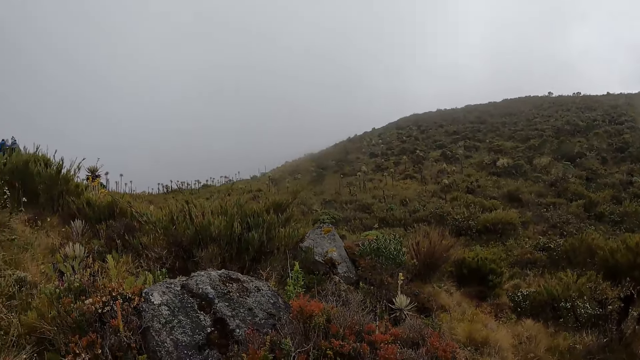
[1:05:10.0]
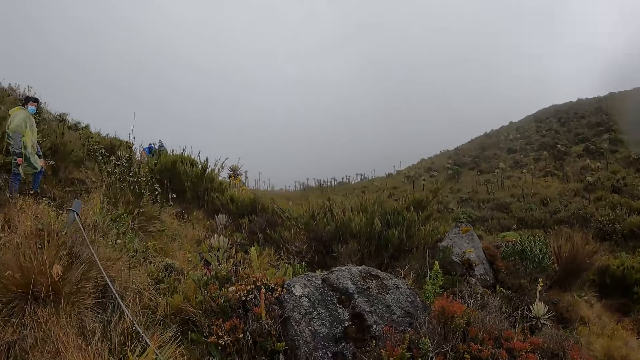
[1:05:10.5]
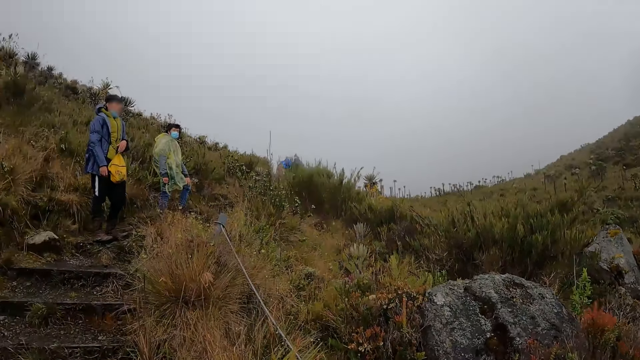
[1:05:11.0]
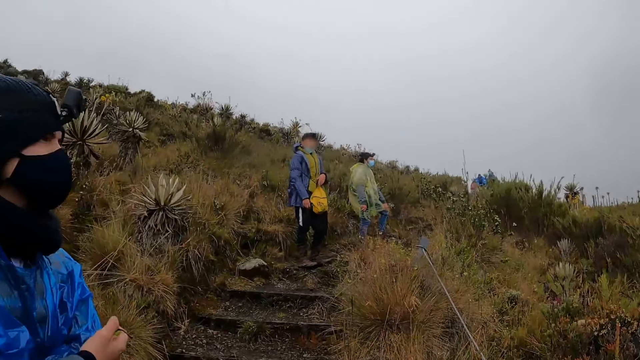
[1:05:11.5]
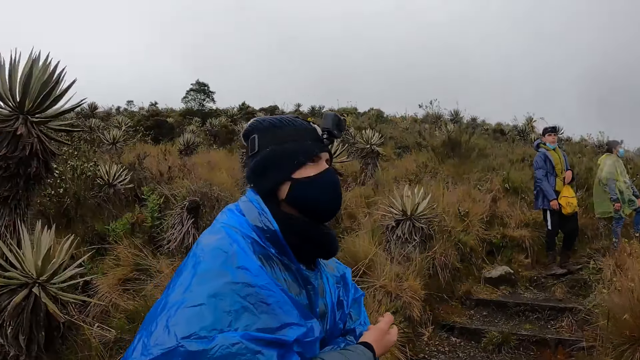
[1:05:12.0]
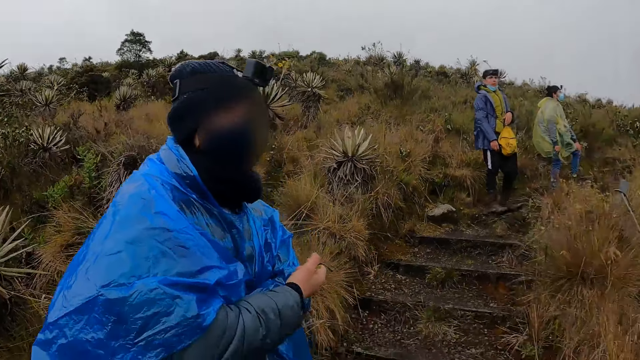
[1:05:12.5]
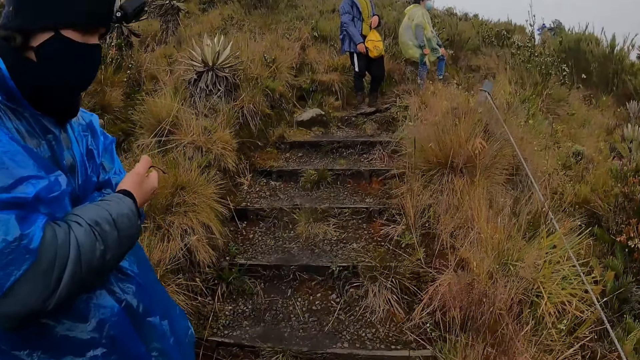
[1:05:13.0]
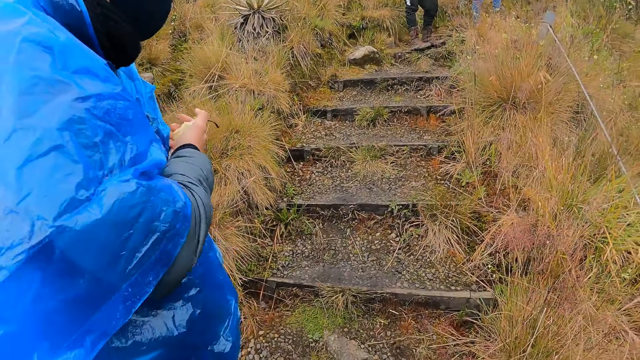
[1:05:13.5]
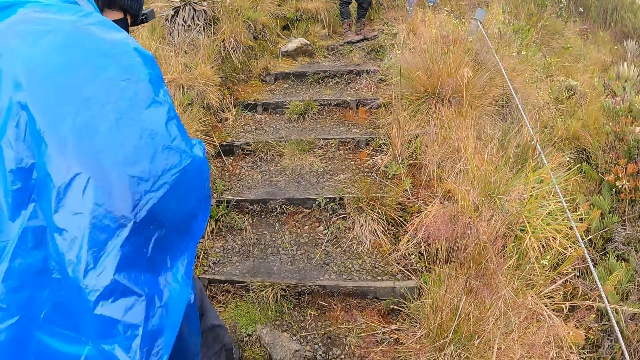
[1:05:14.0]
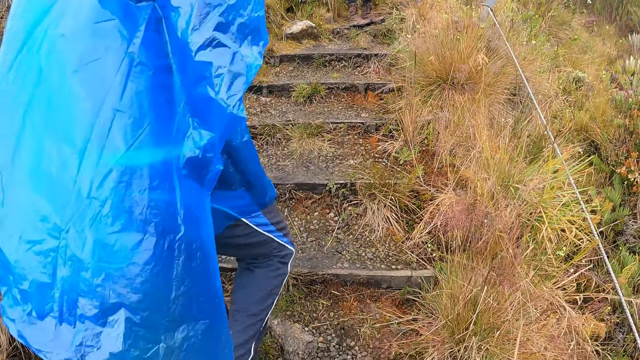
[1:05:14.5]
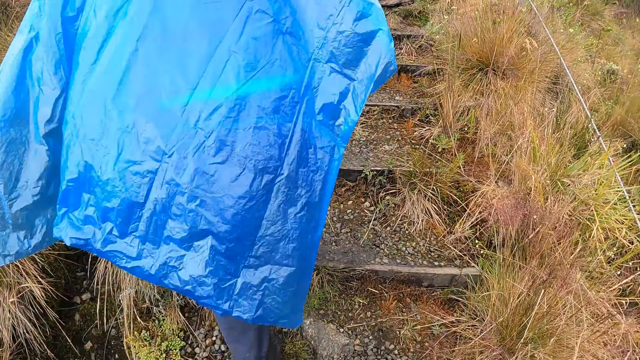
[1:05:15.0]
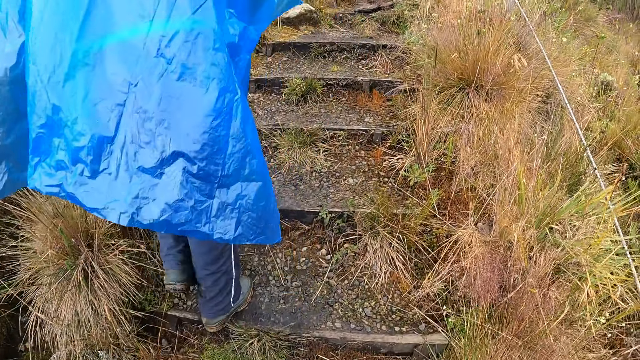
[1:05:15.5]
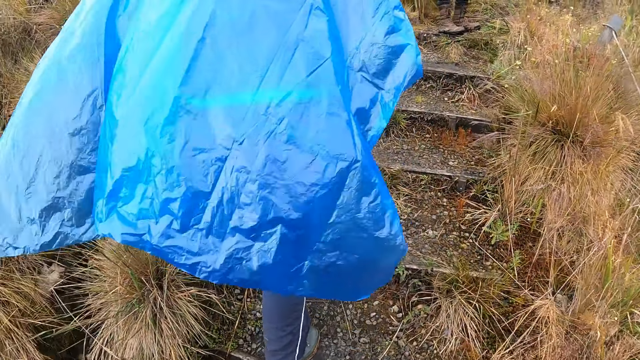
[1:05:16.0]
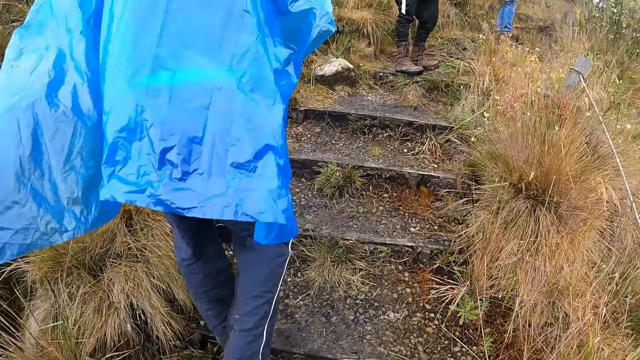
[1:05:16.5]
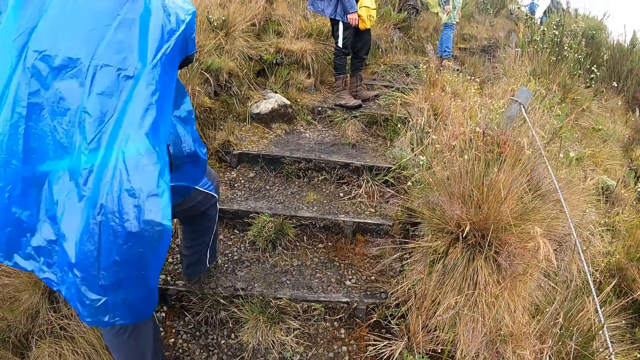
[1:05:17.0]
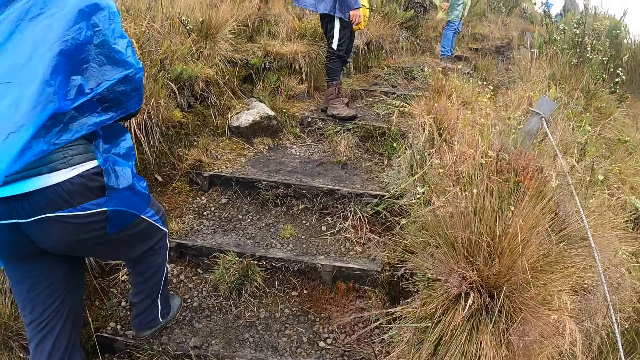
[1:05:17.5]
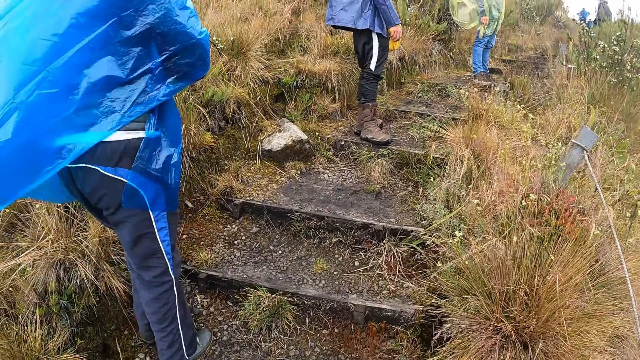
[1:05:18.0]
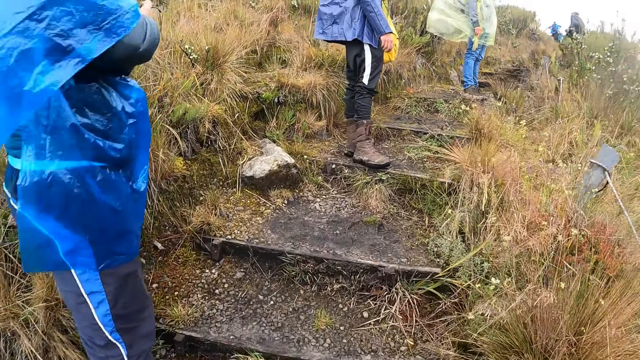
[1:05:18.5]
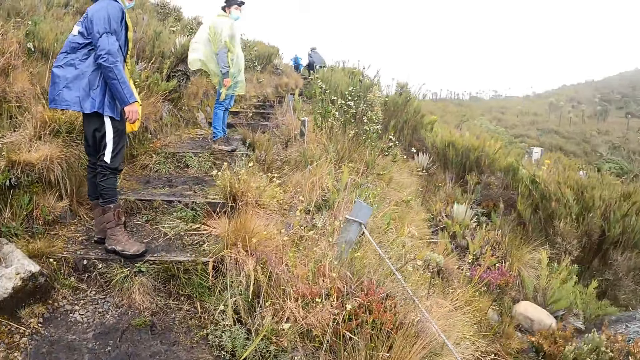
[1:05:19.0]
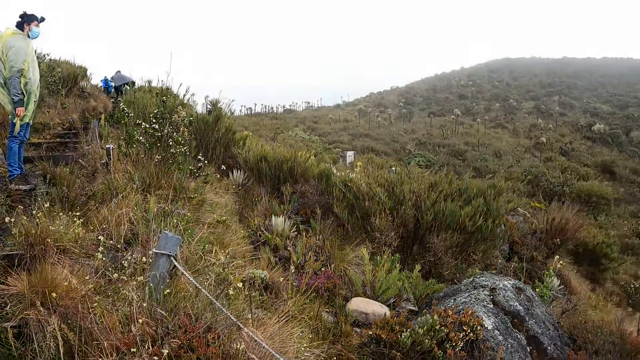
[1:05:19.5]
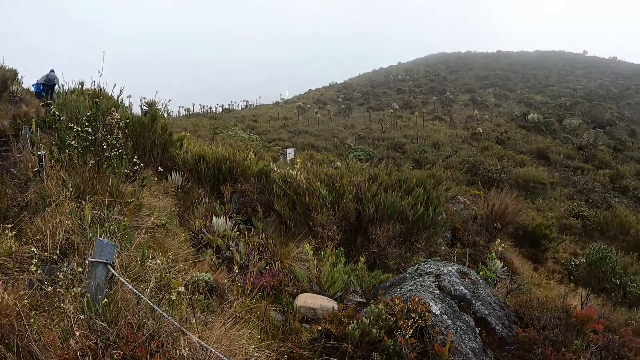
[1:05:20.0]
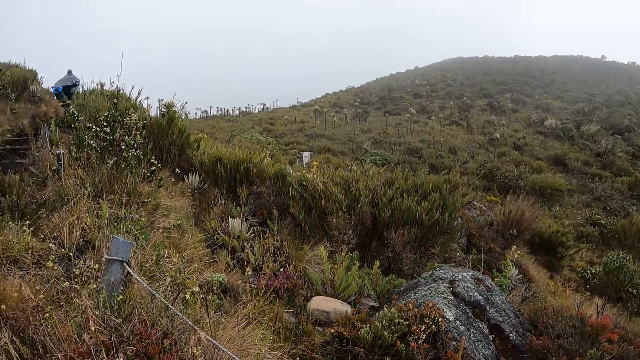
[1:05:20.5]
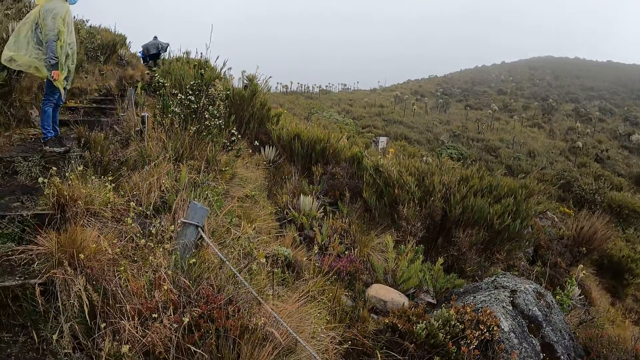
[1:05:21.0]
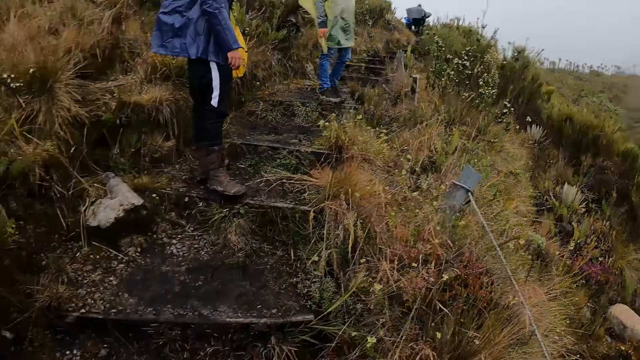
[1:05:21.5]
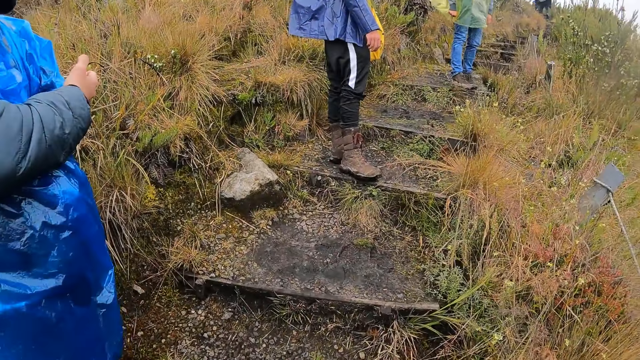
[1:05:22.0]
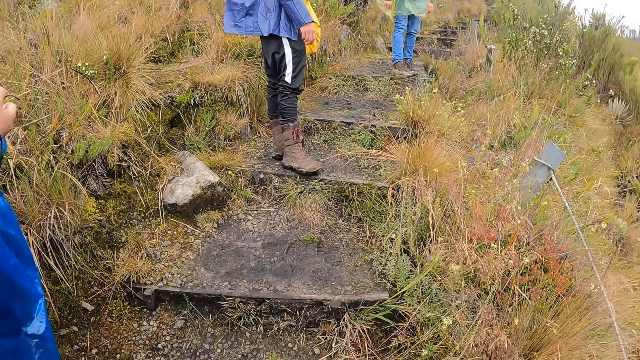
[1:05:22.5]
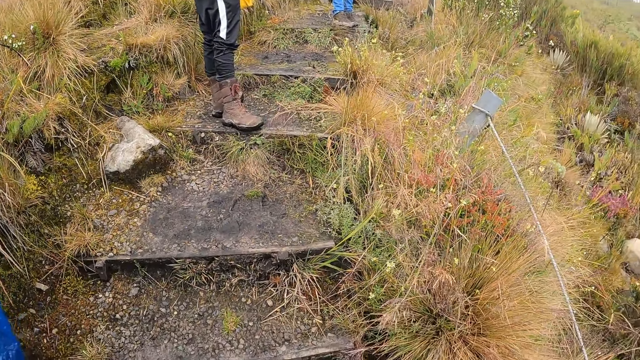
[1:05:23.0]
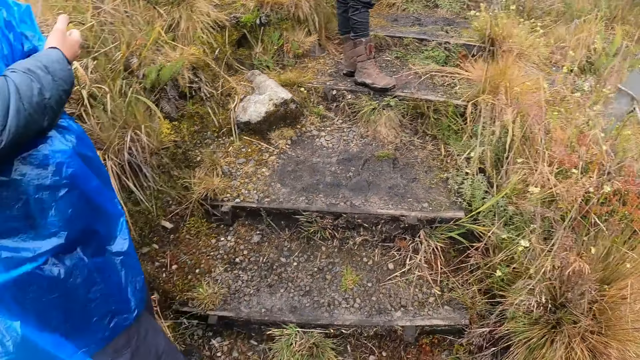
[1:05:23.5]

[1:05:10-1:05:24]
The camera wearer looks around. They climb the mountain. They look around.

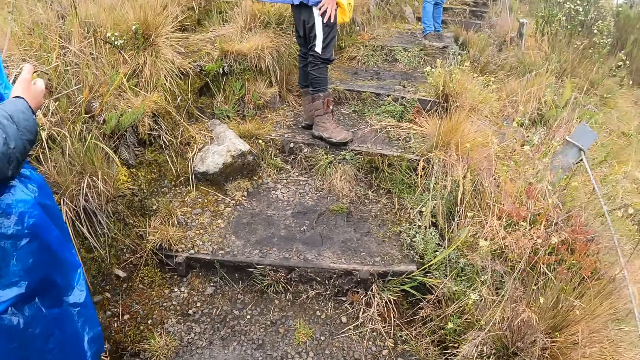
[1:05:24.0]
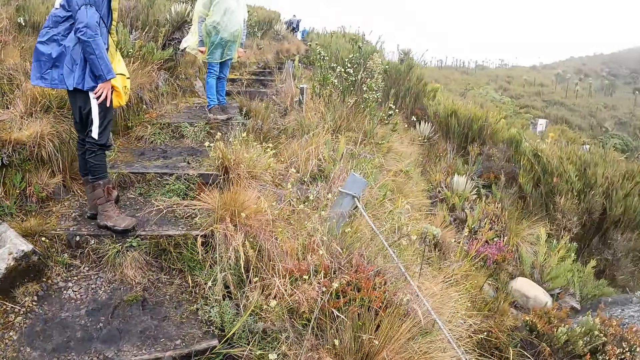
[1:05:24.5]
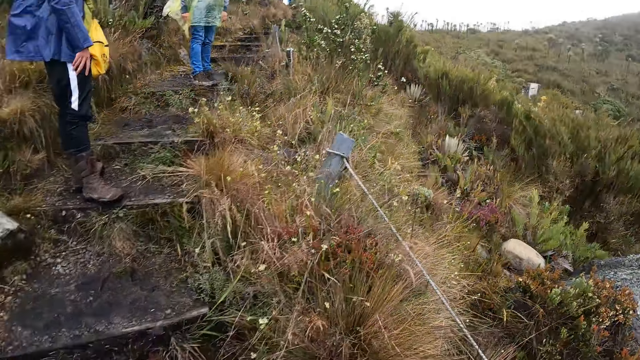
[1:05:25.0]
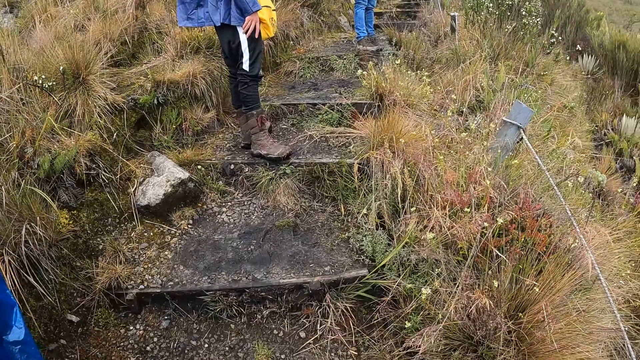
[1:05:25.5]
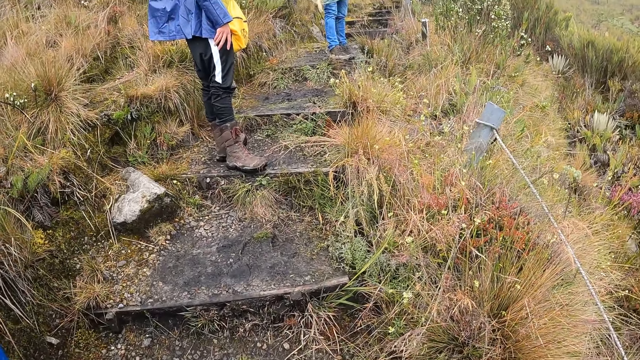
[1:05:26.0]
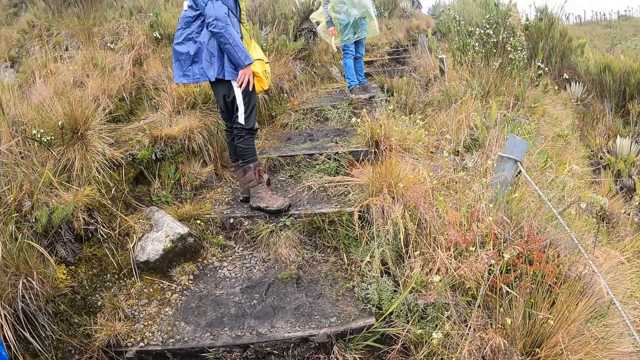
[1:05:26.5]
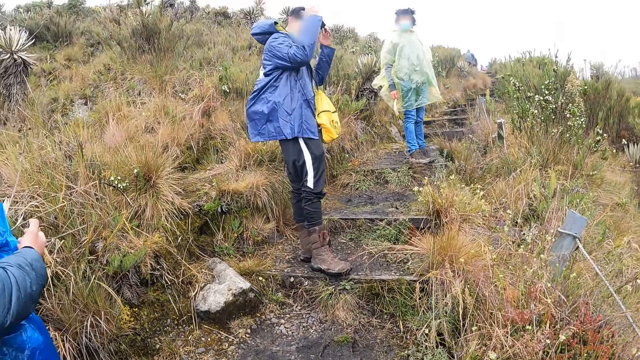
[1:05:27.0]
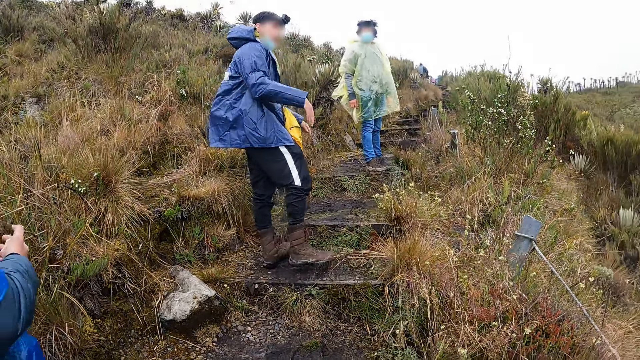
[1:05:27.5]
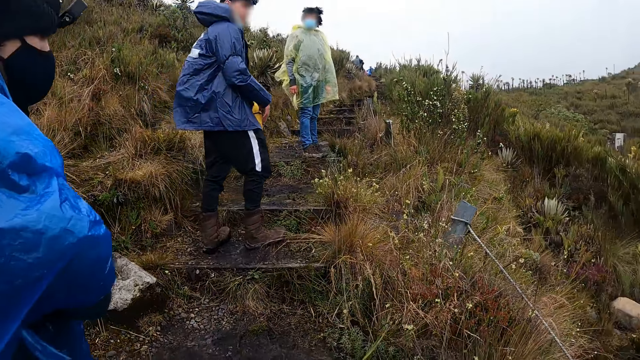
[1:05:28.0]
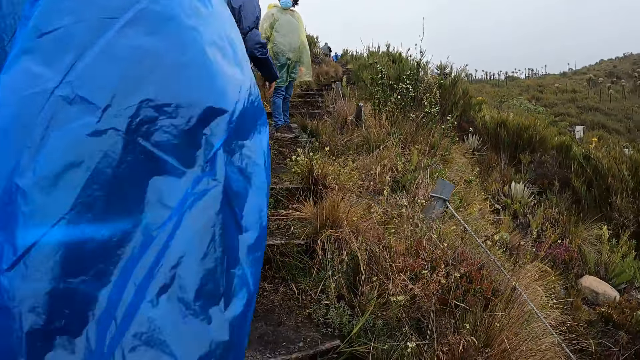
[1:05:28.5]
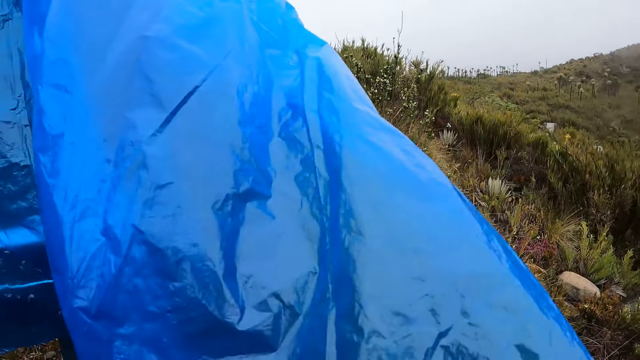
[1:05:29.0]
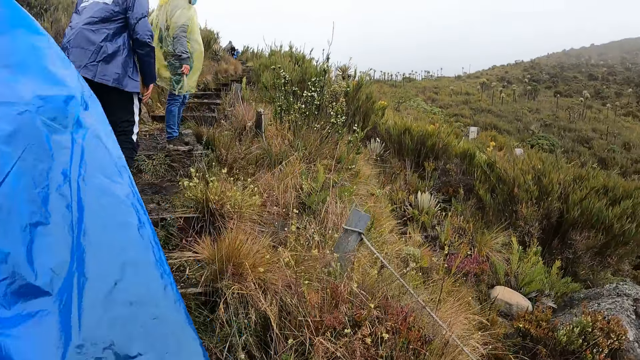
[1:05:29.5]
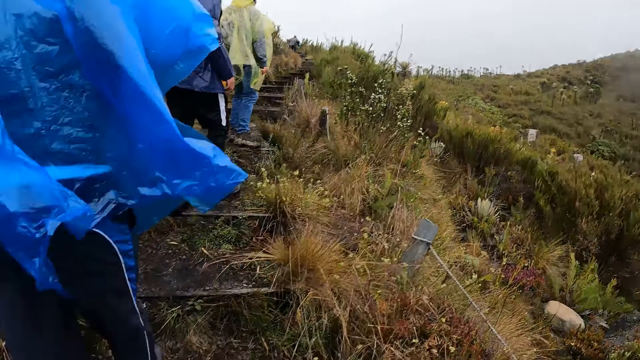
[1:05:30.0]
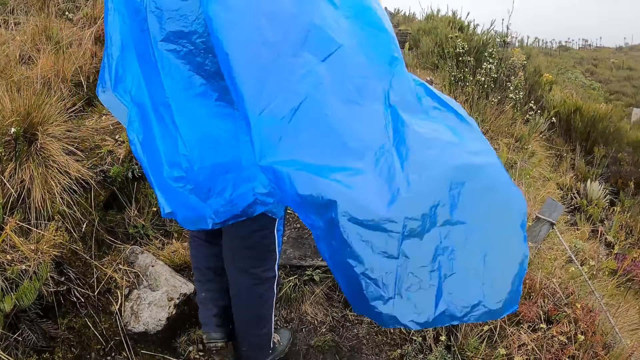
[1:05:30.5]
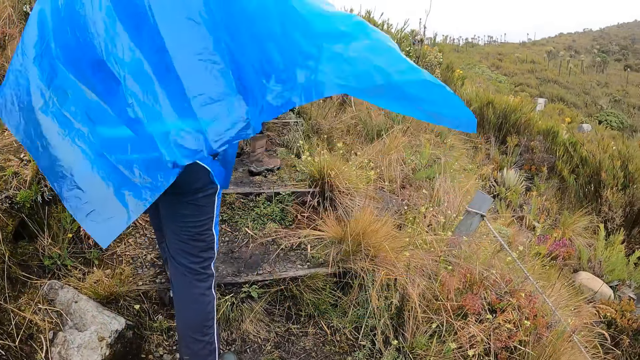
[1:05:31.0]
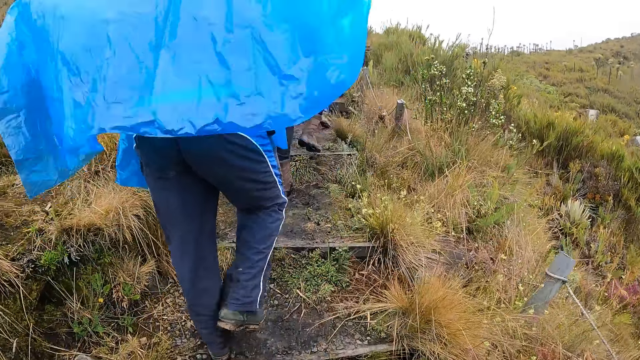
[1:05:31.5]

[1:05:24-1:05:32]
The camera wearer climbs the mountain.
